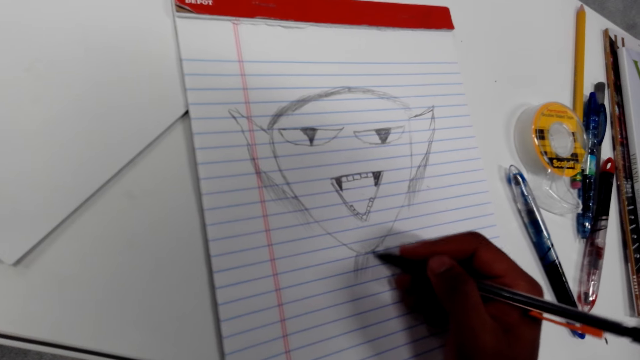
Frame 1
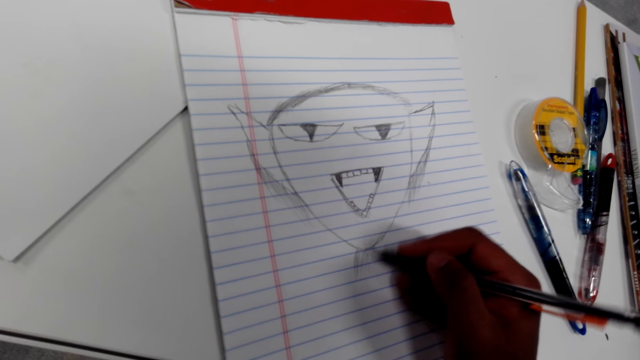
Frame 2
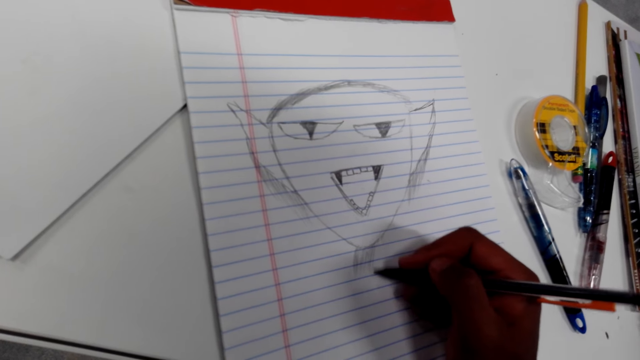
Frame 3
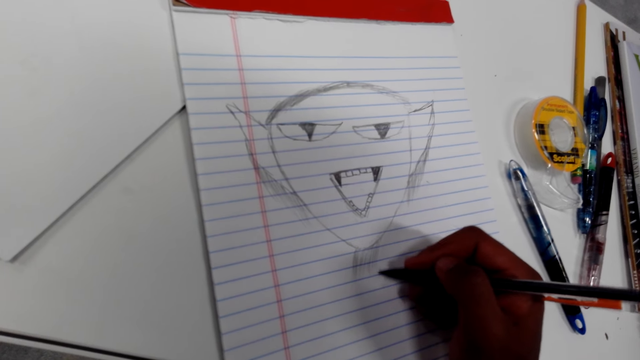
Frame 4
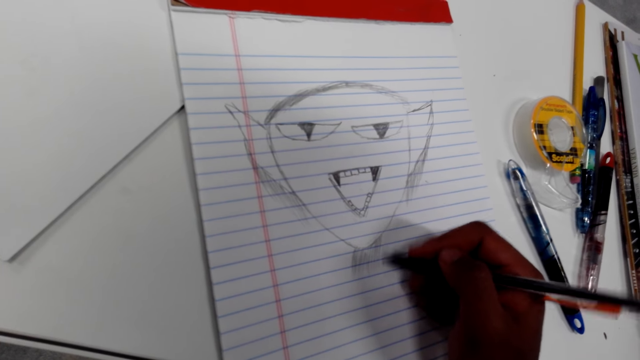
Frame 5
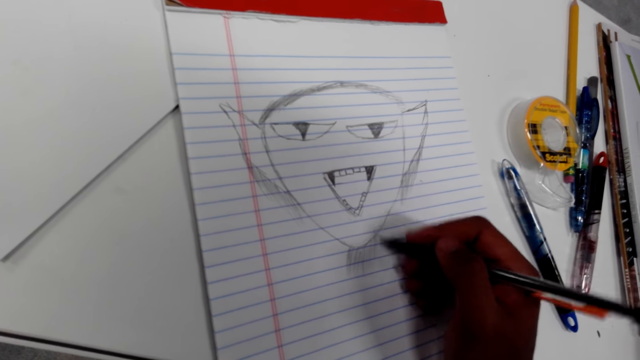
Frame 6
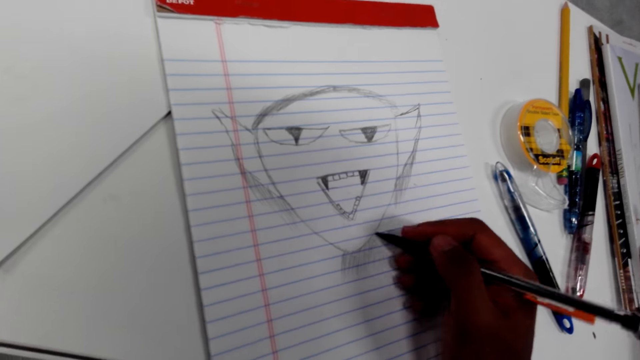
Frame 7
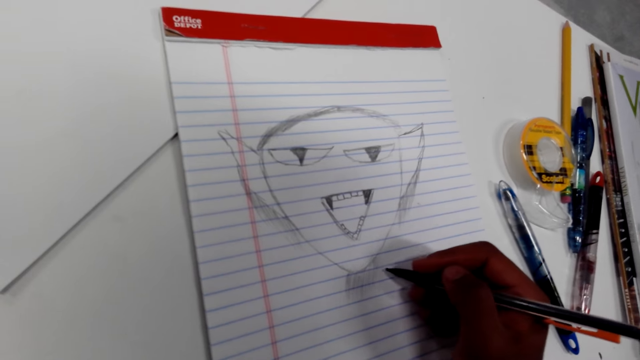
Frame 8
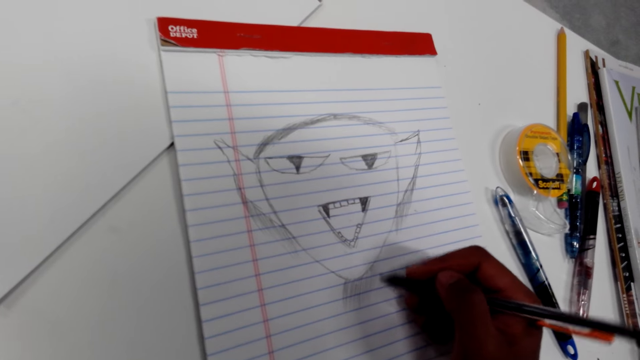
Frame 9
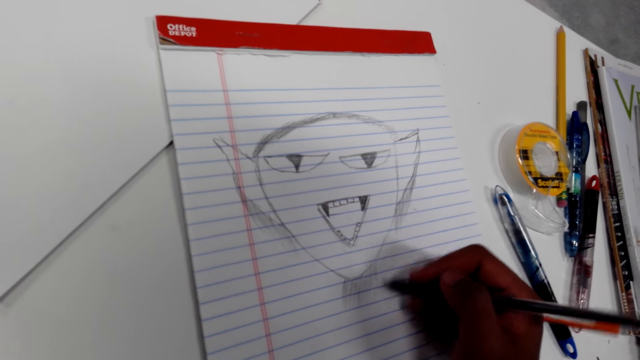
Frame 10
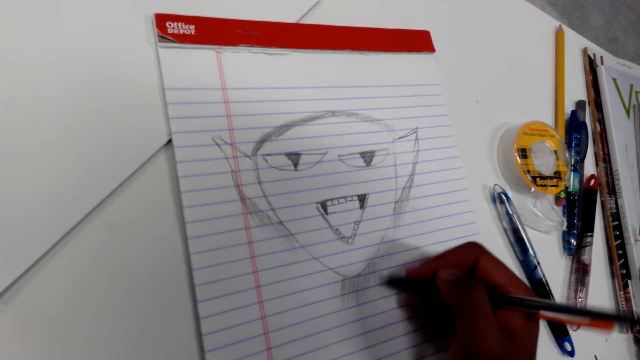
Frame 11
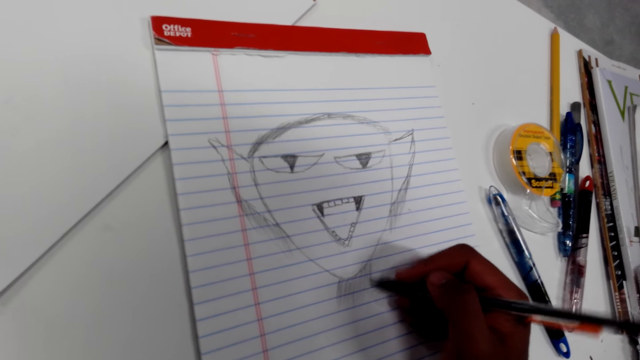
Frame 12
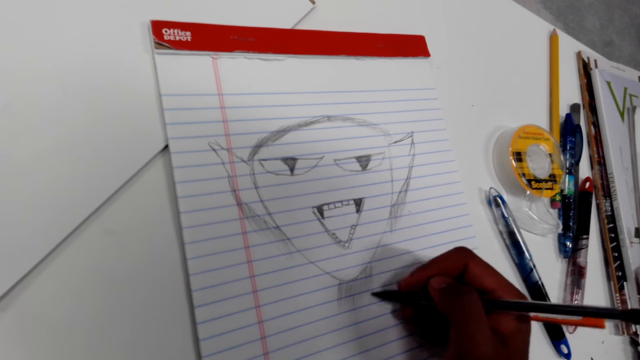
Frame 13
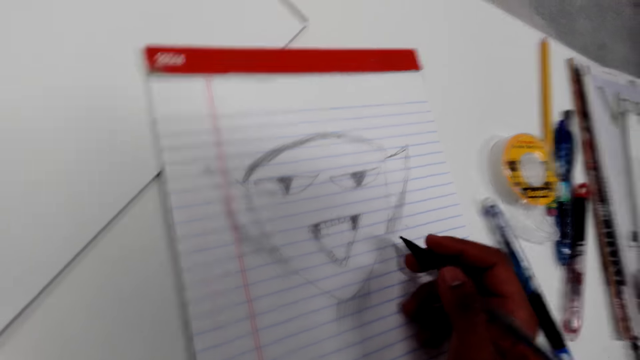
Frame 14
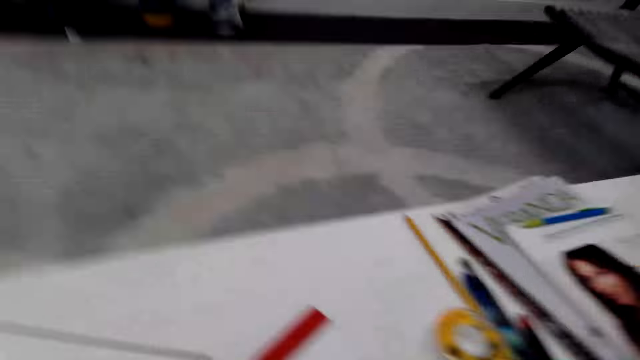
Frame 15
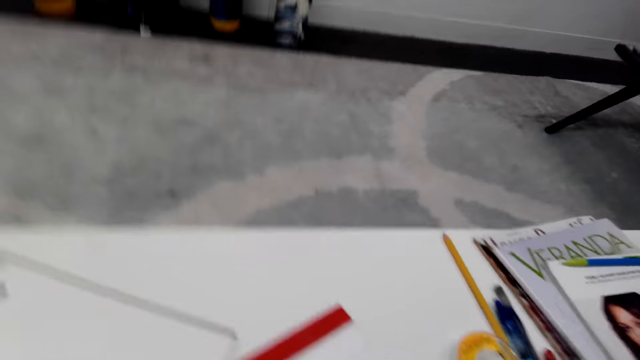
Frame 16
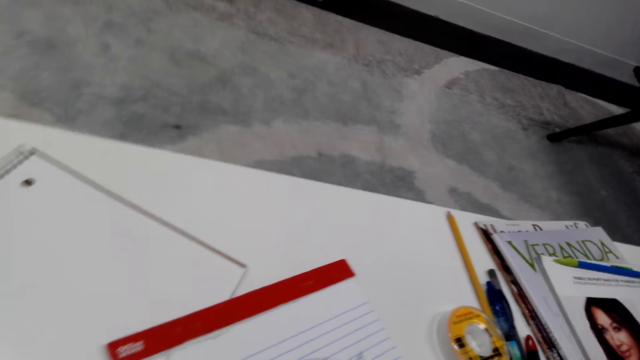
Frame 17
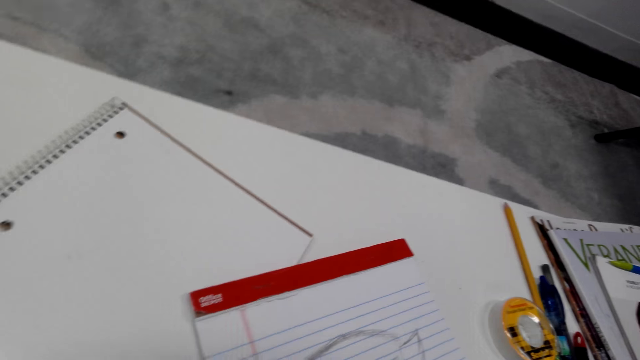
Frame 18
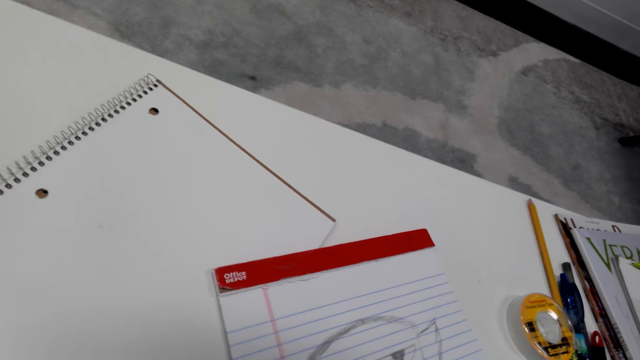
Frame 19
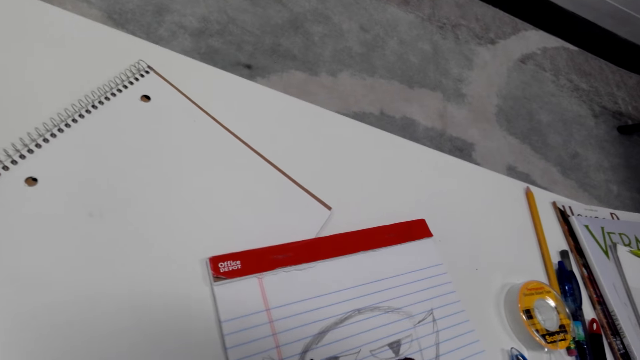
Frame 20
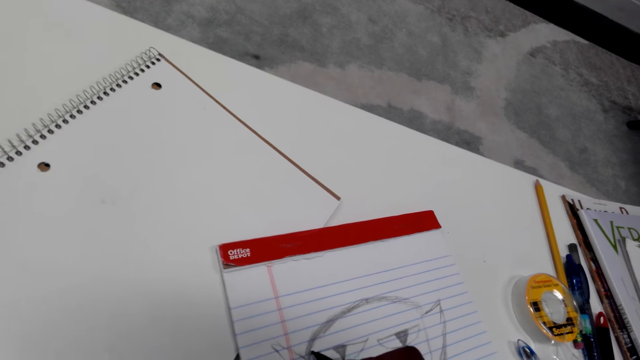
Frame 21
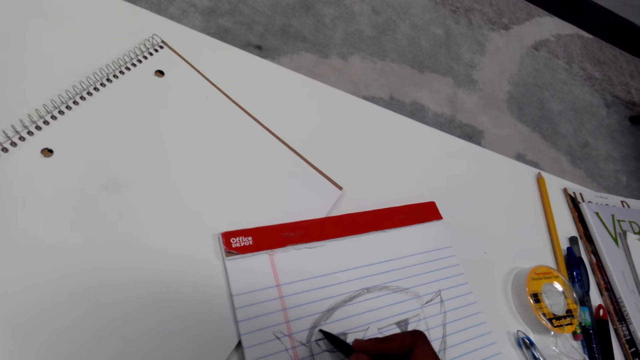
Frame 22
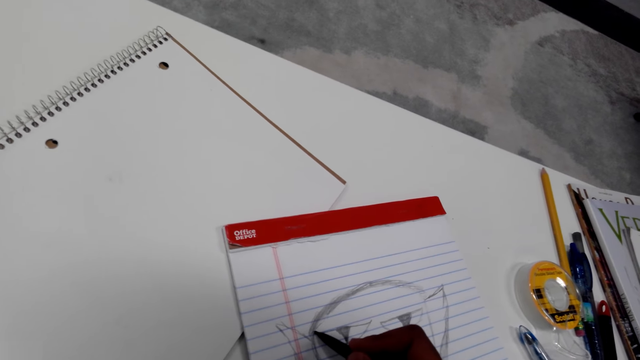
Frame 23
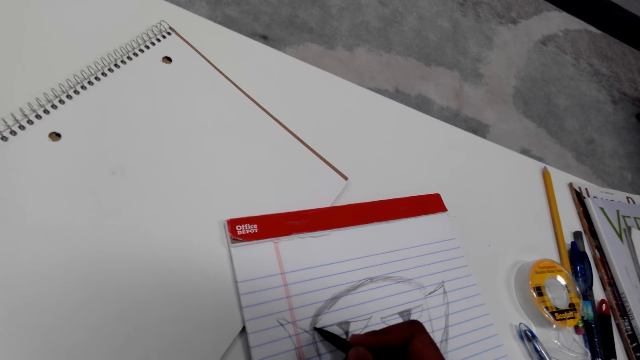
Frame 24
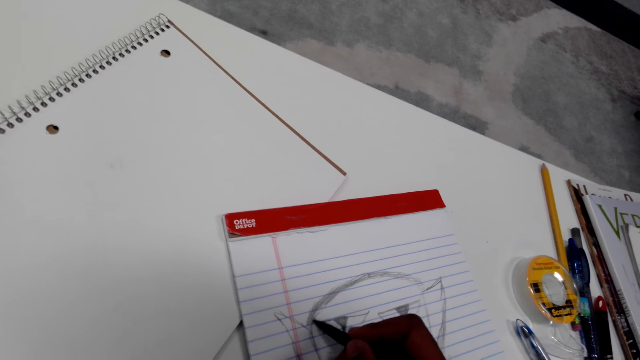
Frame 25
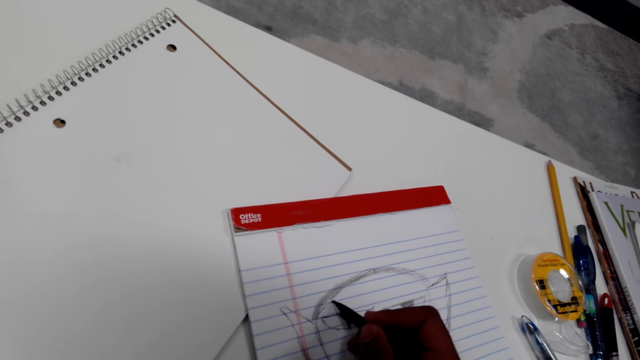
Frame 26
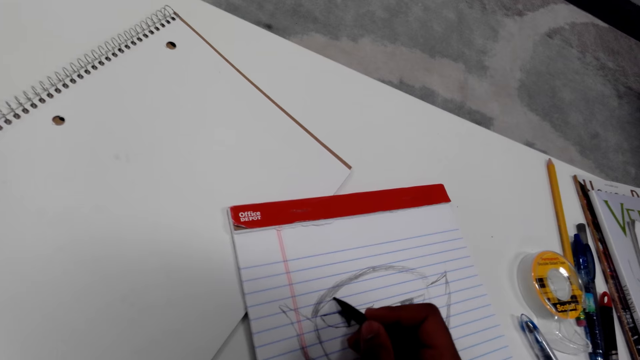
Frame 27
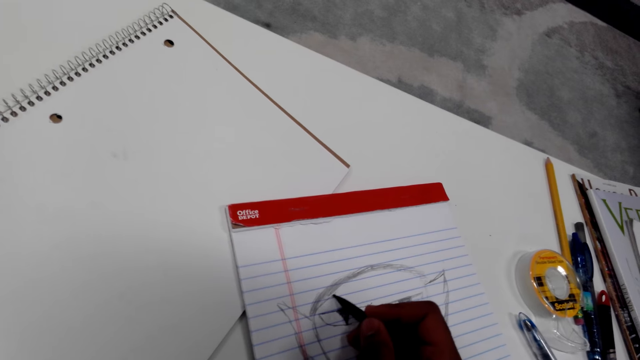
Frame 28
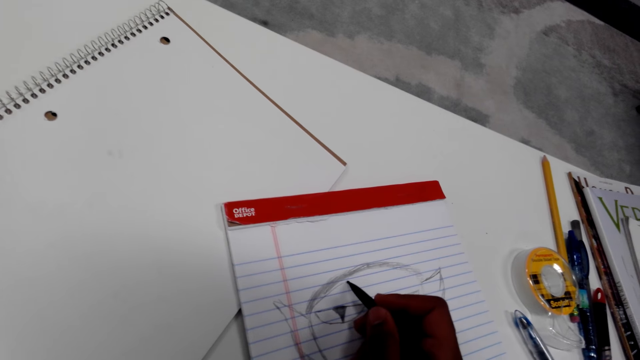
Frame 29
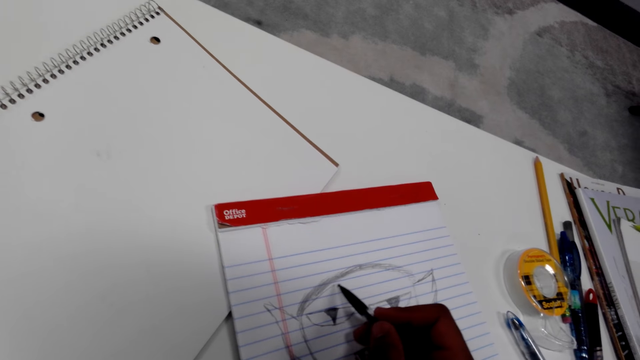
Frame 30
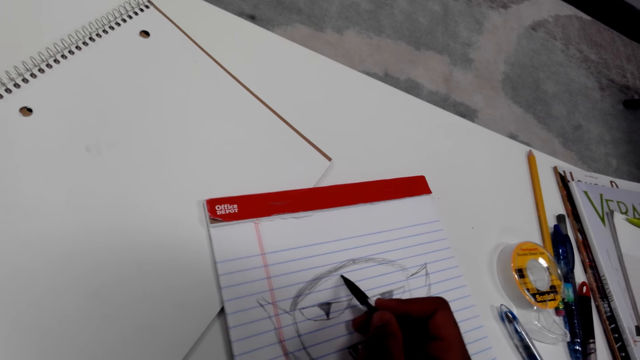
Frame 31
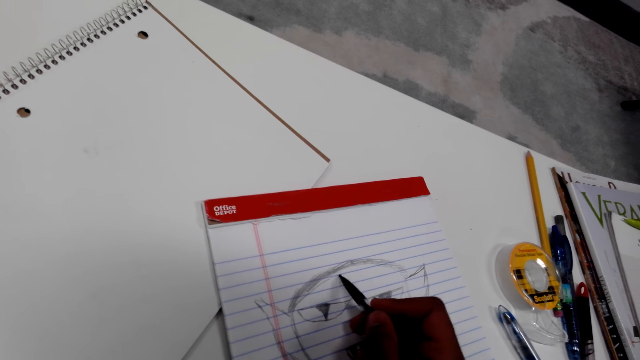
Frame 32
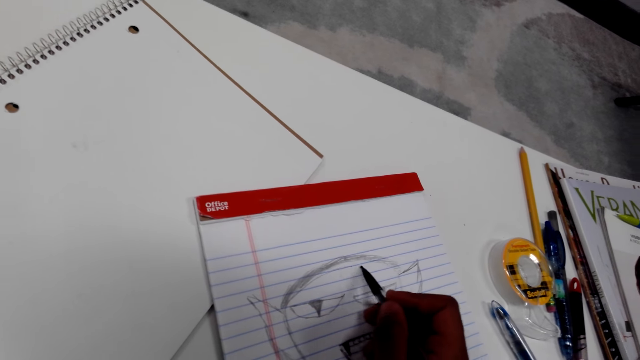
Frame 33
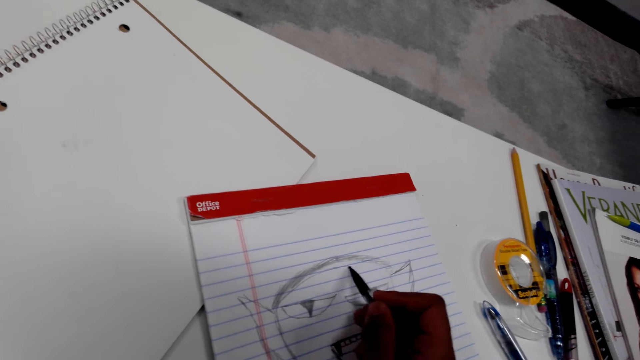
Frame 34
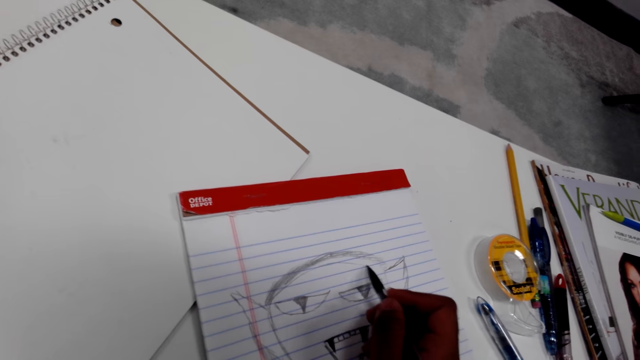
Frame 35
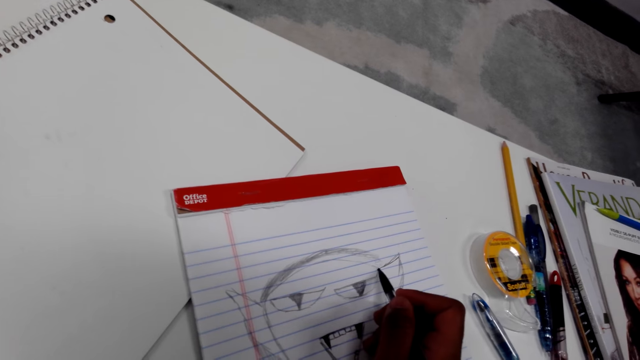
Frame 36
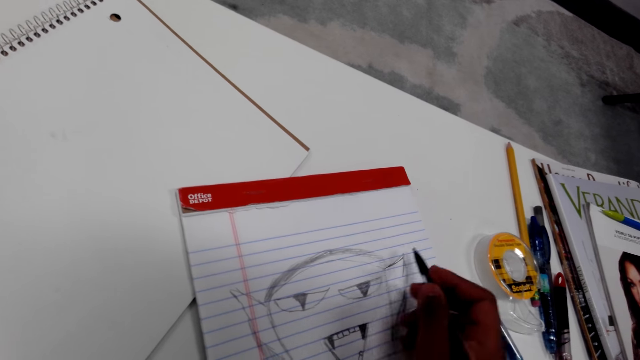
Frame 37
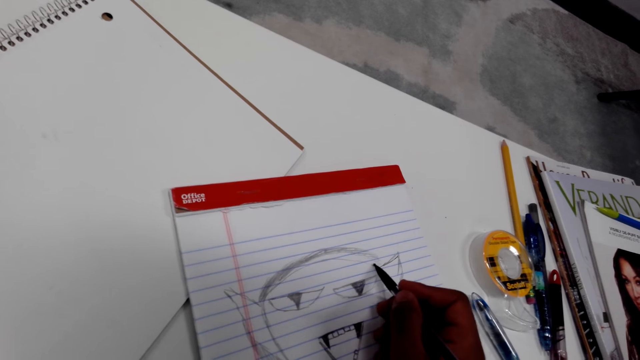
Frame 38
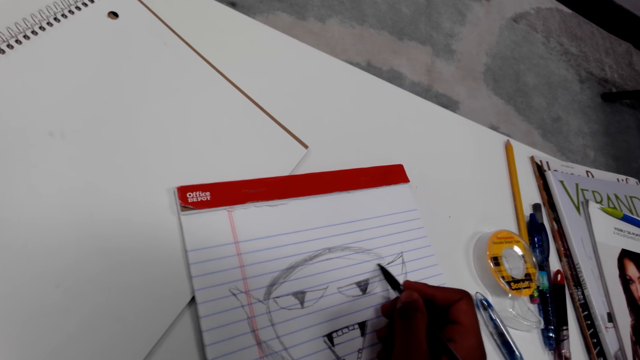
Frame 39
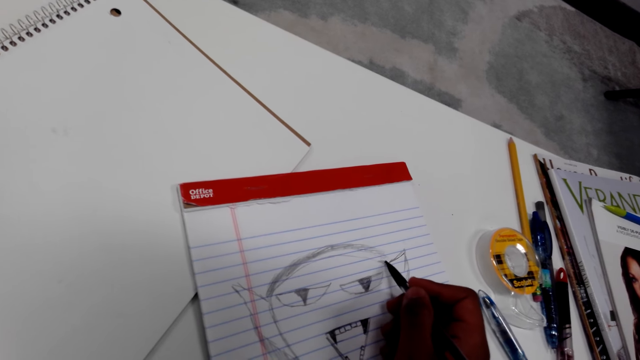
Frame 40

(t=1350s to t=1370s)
The camera wearer turns the paper. They look around. They draw on the paper. They draw on the paper again.
